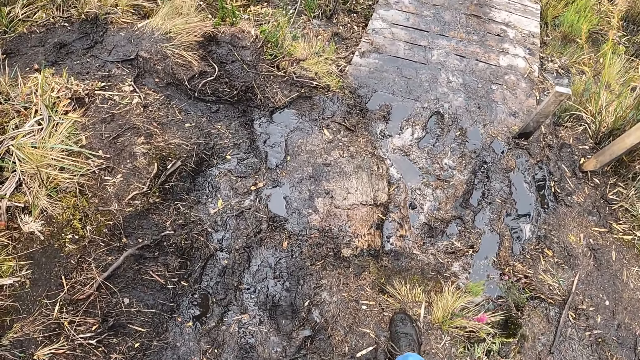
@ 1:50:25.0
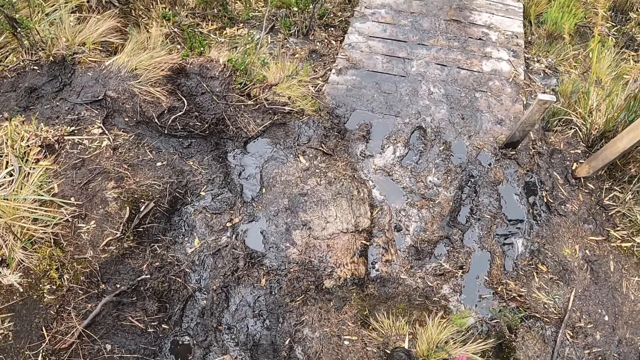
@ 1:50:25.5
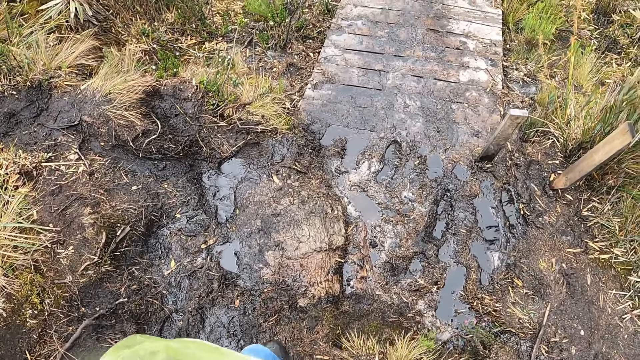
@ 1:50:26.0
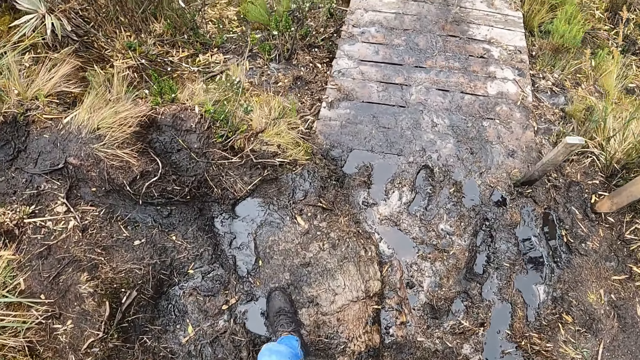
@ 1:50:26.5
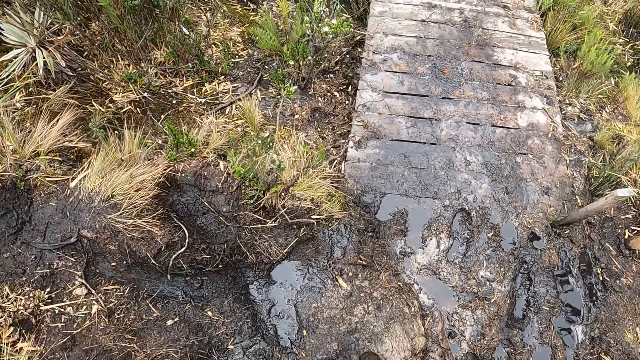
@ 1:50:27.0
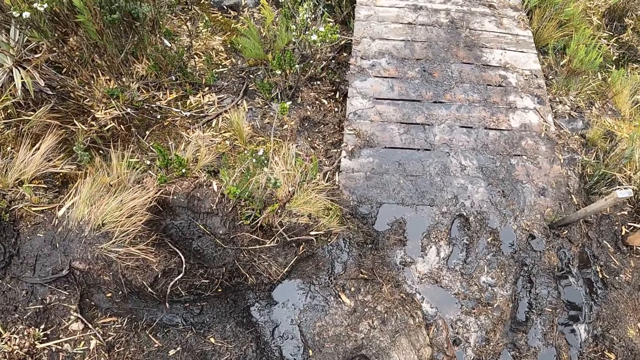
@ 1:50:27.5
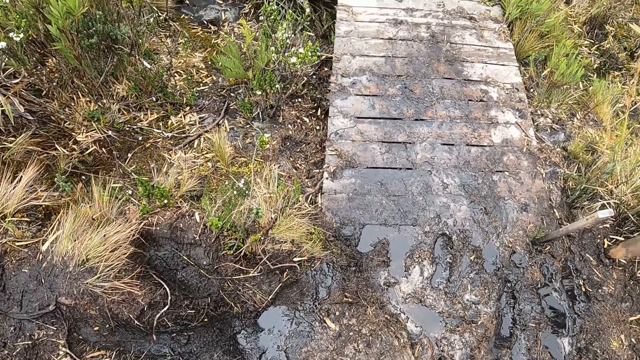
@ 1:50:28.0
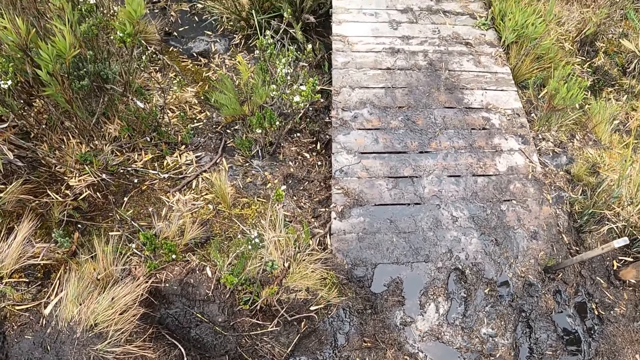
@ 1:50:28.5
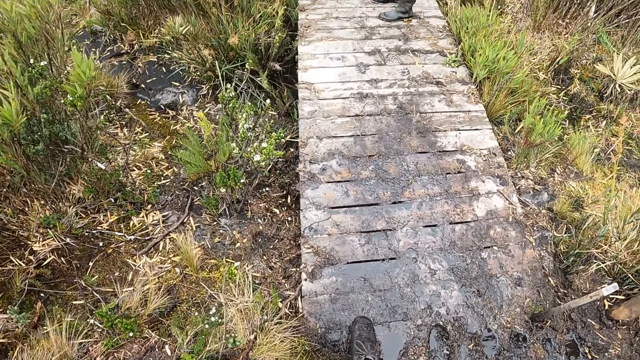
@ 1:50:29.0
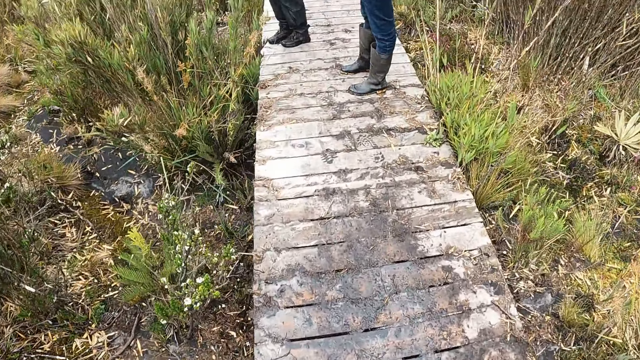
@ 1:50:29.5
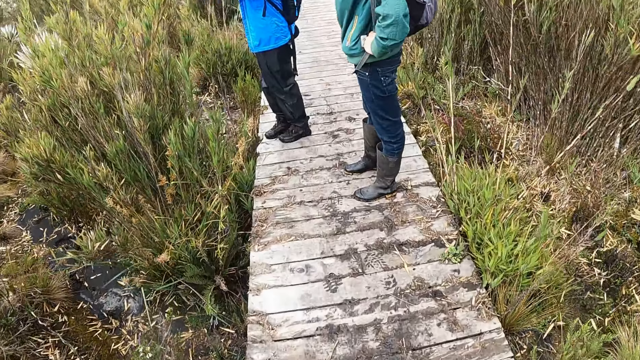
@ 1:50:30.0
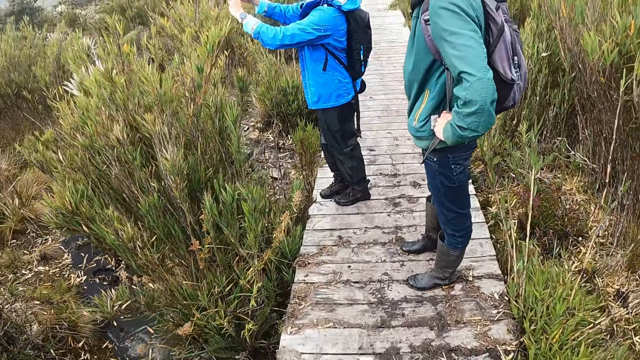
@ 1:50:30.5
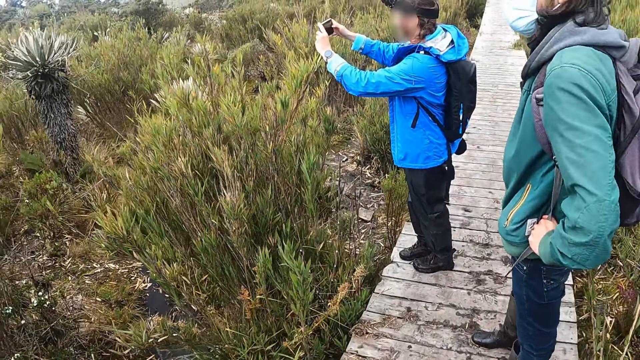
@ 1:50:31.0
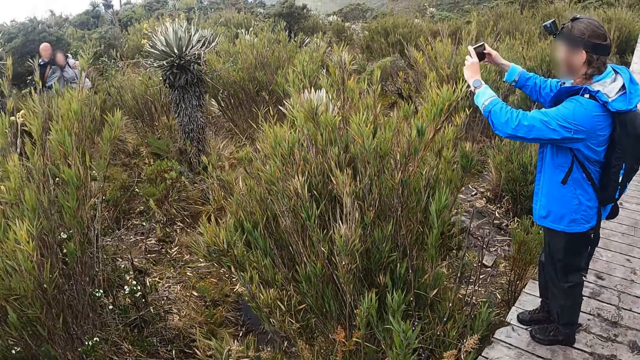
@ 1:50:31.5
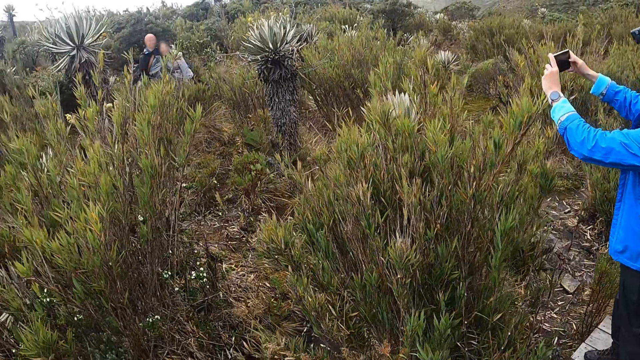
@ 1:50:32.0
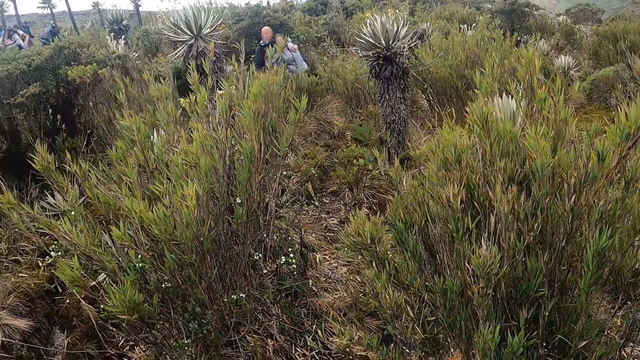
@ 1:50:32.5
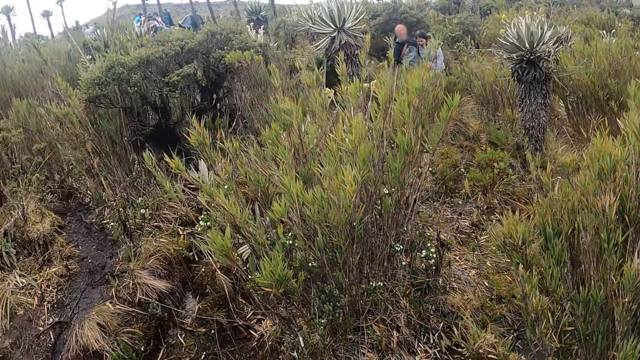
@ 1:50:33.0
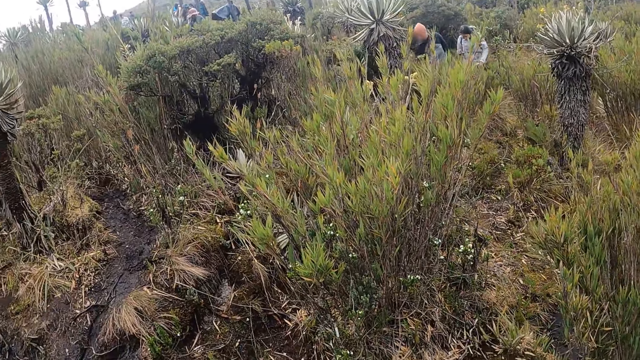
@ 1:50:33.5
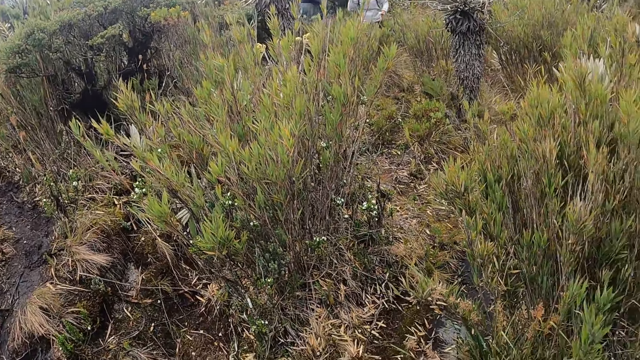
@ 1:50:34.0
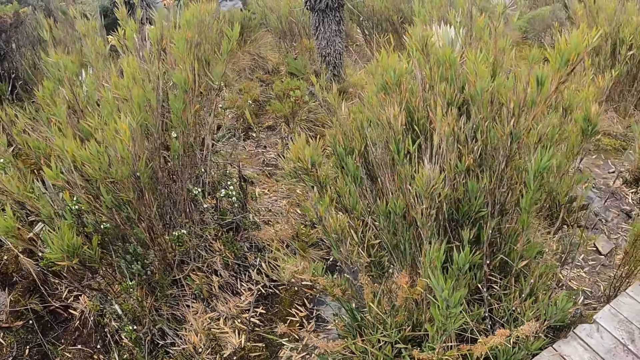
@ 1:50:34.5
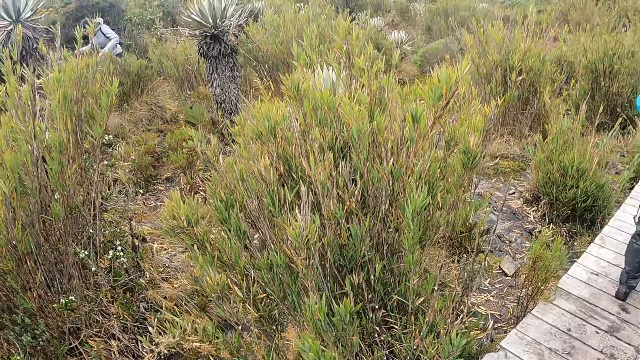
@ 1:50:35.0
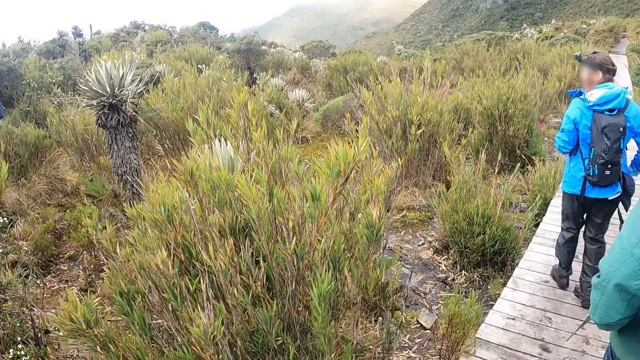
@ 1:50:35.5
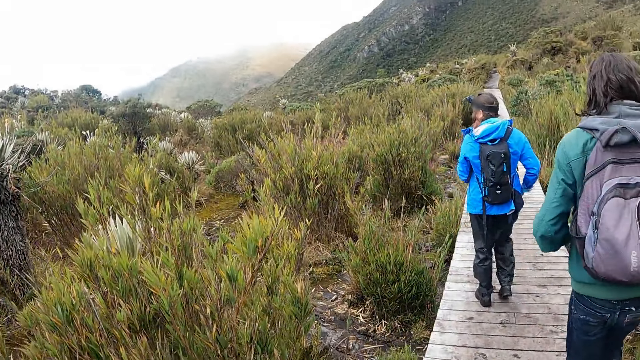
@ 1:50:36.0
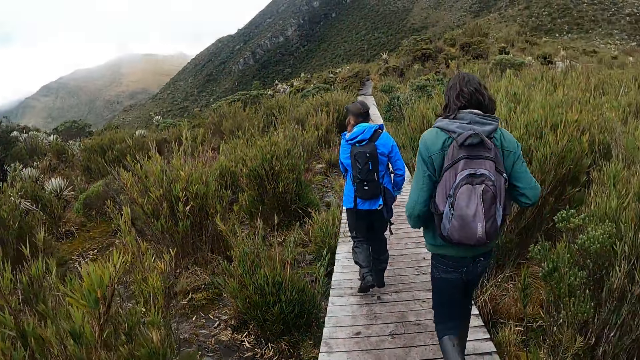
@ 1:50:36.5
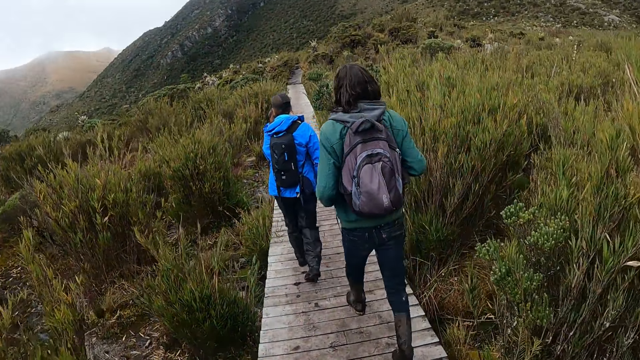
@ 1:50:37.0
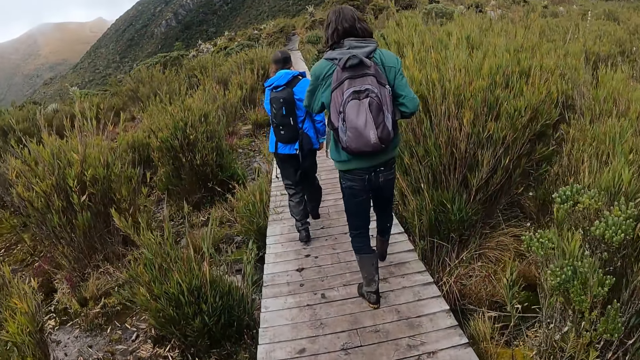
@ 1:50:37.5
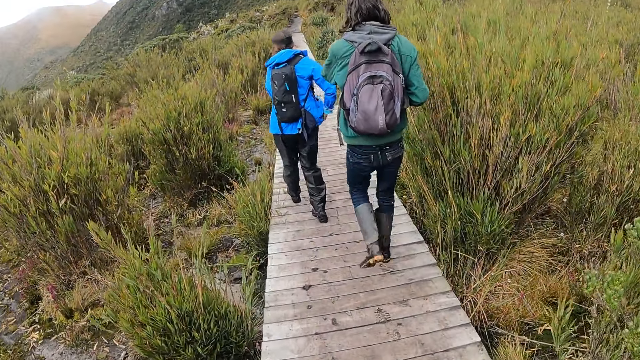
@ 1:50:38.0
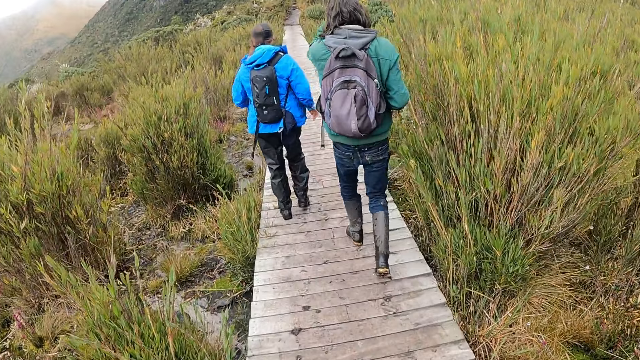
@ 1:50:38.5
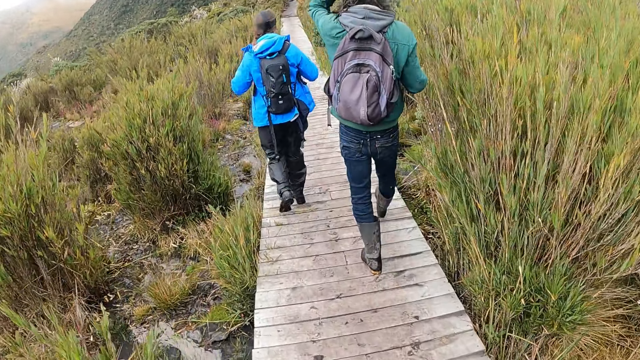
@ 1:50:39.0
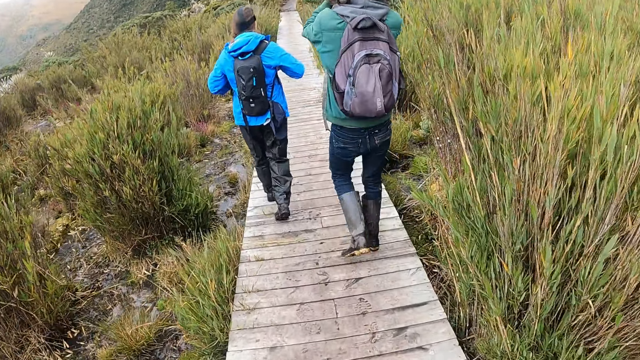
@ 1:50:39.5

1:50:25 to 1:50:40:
The camera wearer looks around. A man captures another man and a woman with a phone in both hands. The first man puts the phone in his pocket with both hands. The camera wearer walks behind a man and another man.

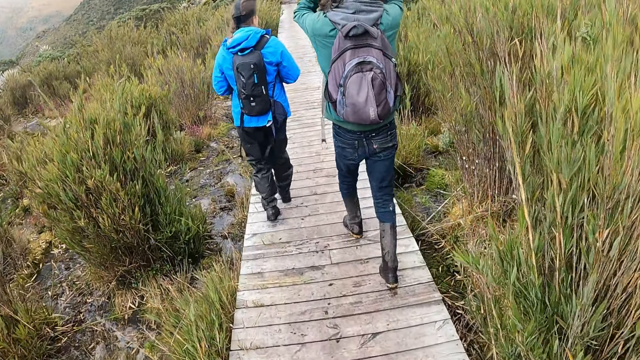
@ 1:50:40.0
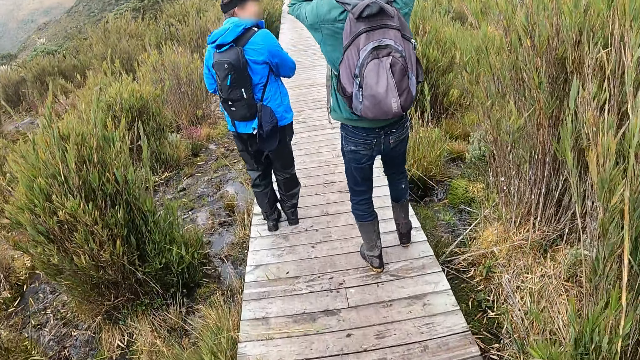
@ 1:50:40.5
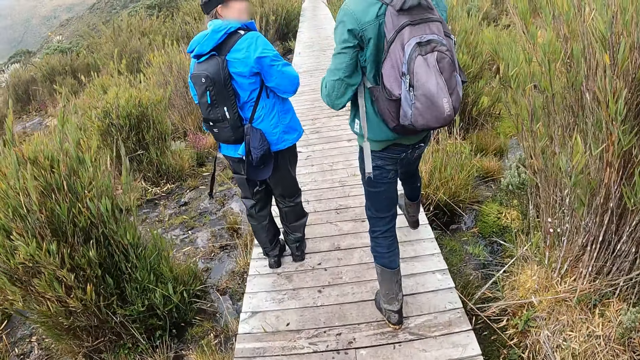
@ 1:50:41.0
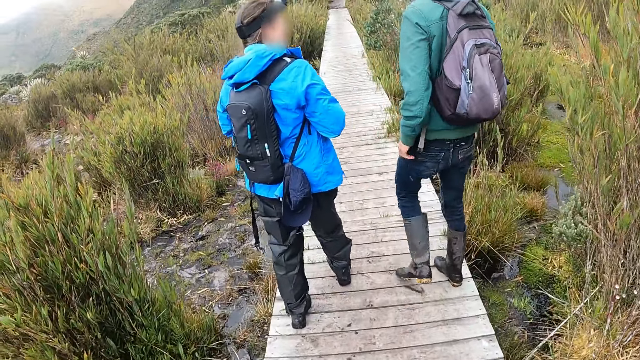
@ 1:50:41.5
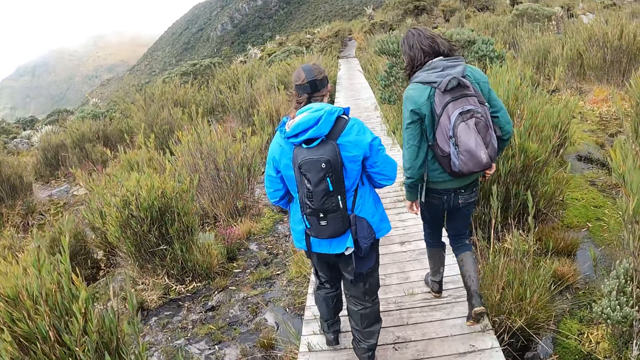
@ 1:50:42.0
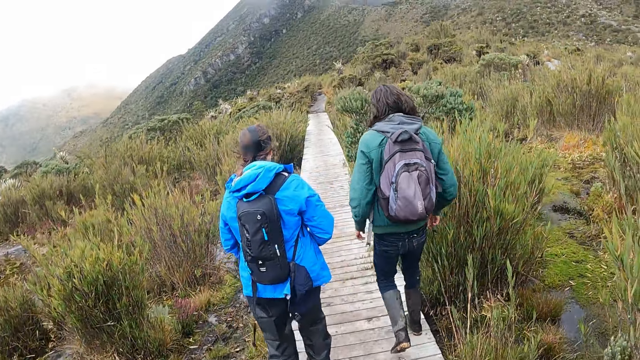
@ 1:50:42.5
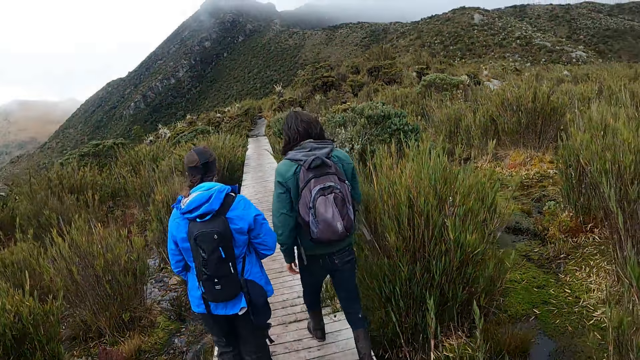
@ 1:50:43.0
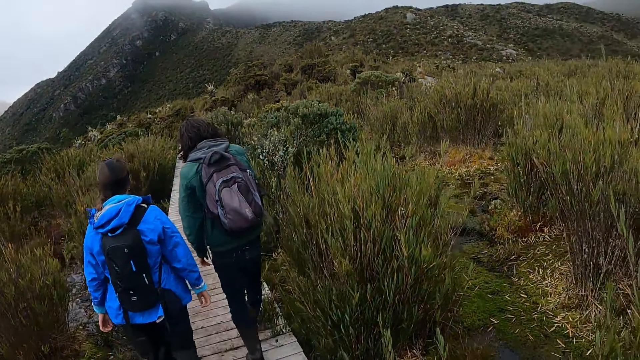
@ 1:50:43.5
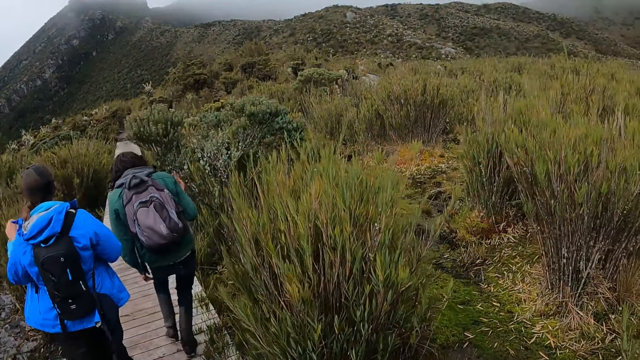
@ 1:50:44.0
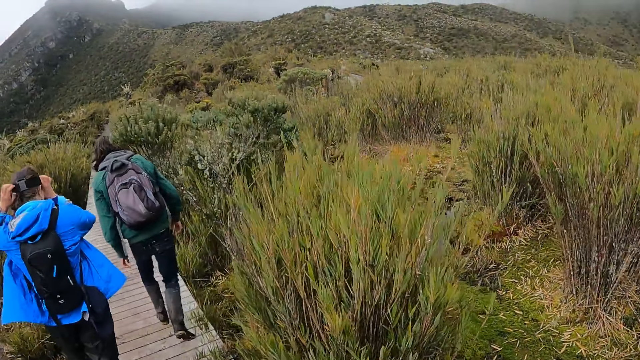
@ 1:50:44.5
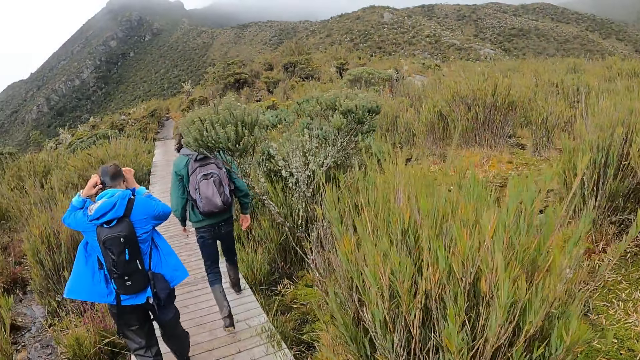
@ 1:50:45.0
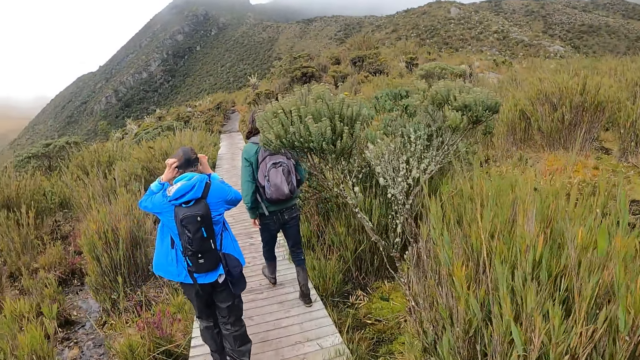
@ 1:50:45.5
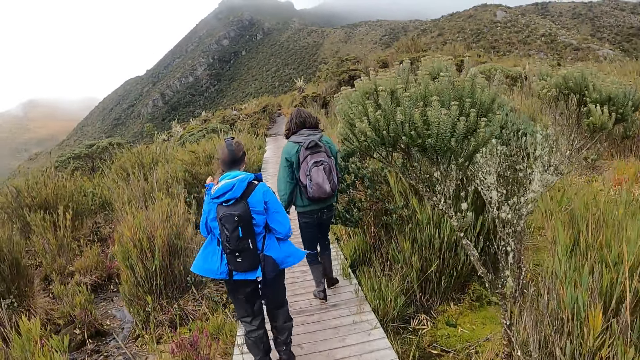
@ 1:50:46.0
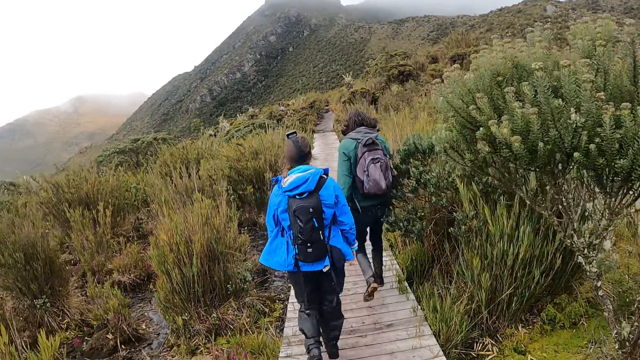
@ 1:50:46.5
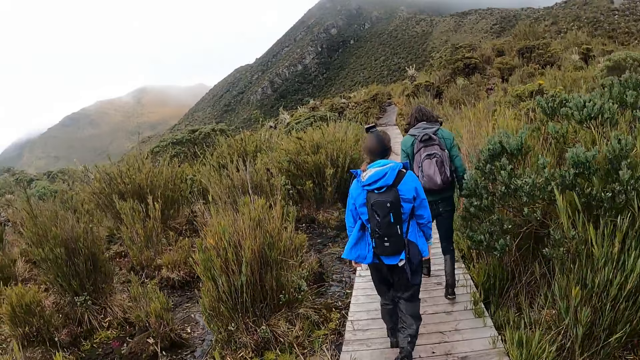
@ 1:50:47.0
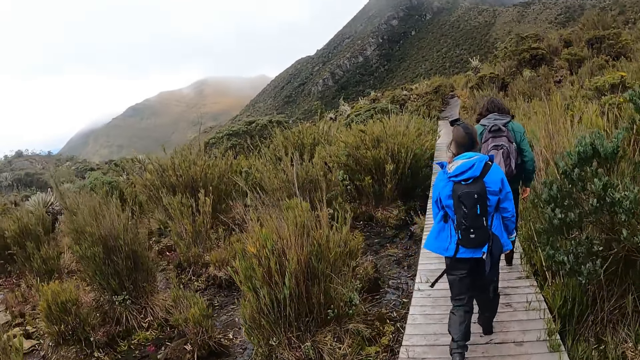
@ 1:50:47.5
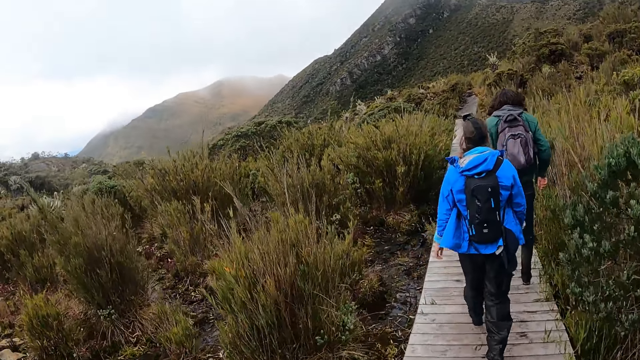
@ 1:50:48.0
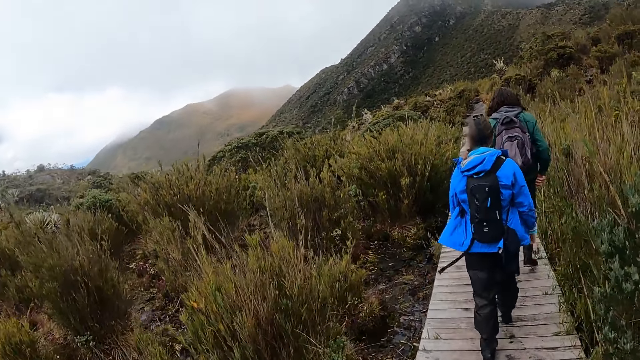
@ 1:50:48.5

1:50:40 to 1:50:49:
The man adjusts a camera on his head with both hands.
